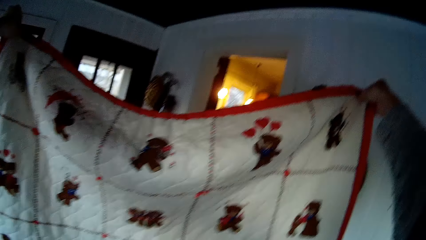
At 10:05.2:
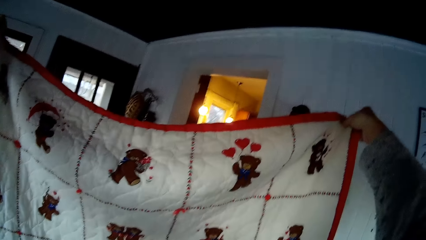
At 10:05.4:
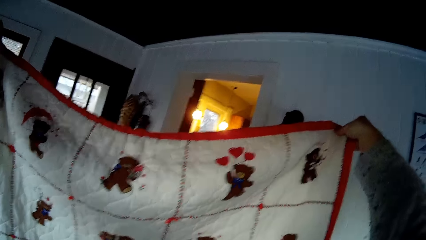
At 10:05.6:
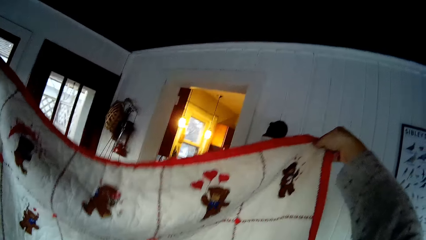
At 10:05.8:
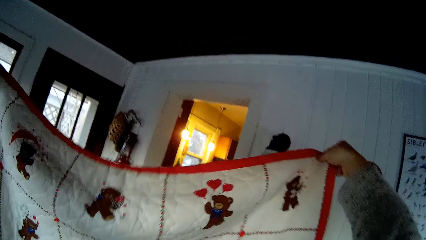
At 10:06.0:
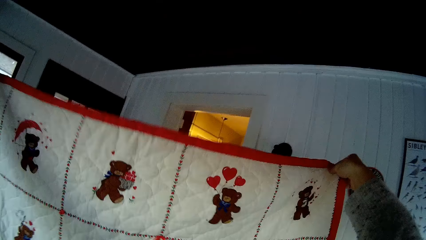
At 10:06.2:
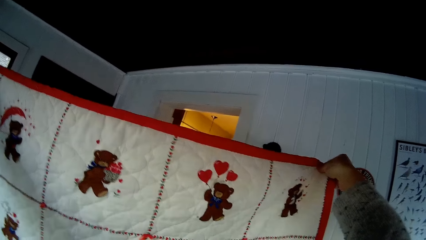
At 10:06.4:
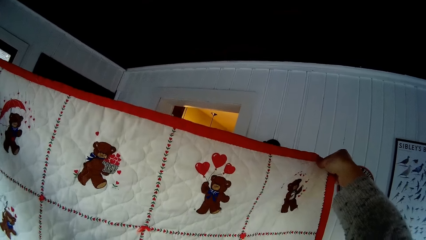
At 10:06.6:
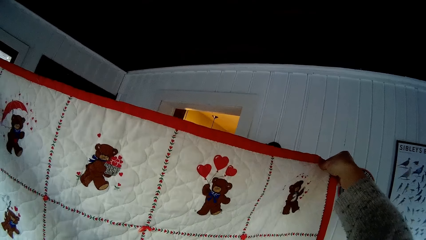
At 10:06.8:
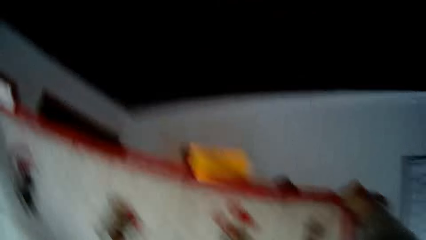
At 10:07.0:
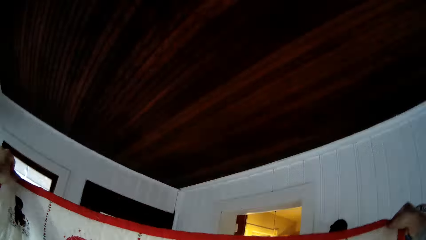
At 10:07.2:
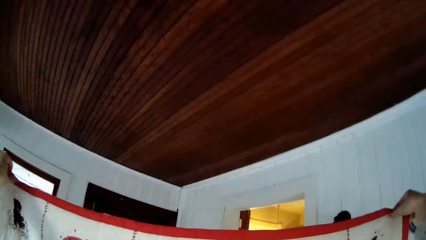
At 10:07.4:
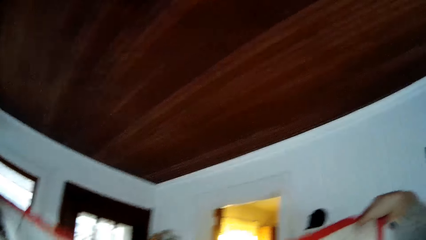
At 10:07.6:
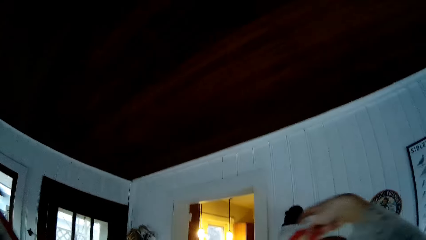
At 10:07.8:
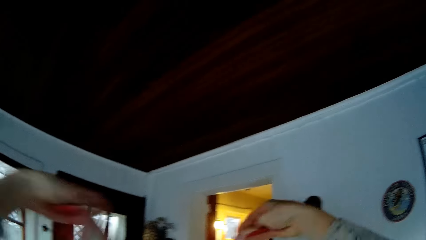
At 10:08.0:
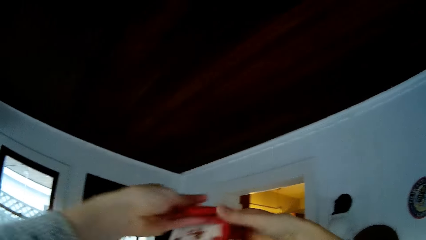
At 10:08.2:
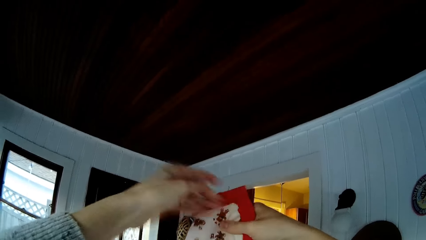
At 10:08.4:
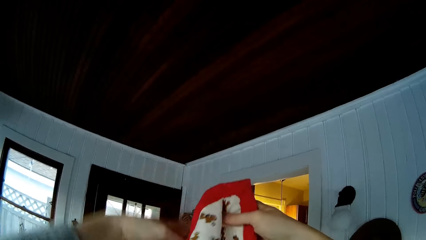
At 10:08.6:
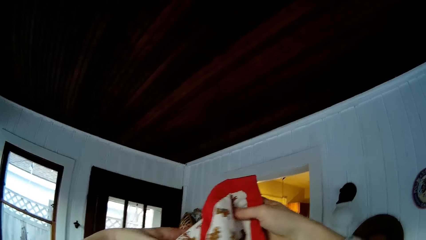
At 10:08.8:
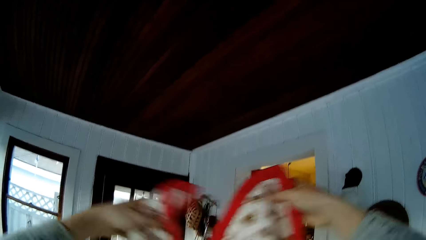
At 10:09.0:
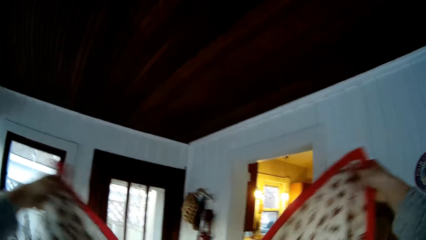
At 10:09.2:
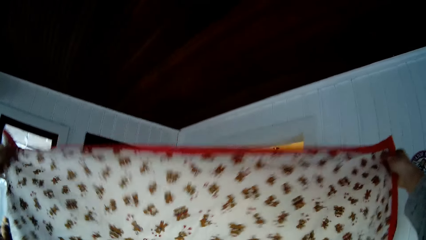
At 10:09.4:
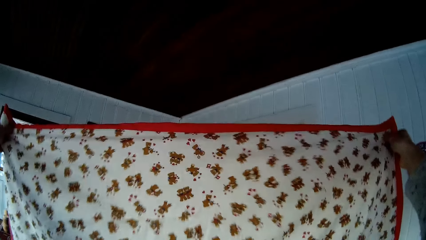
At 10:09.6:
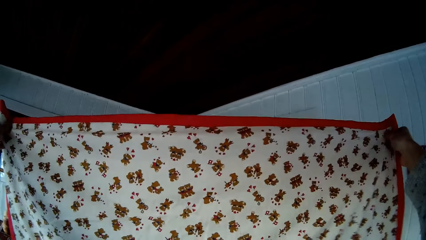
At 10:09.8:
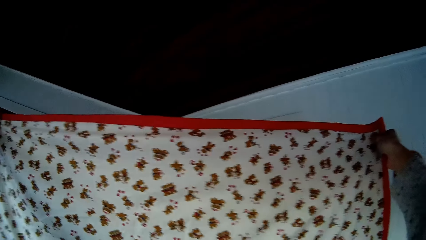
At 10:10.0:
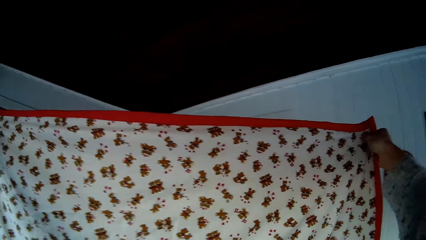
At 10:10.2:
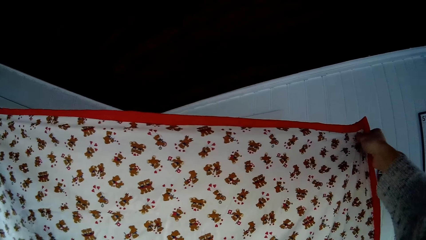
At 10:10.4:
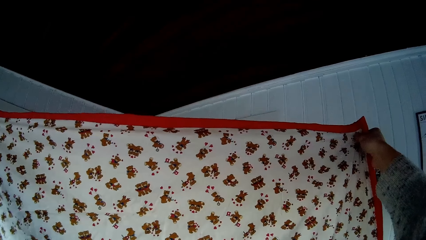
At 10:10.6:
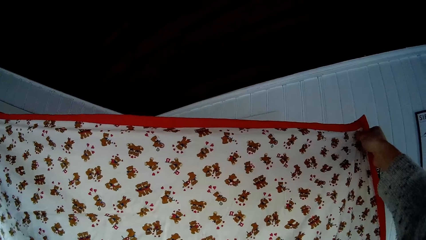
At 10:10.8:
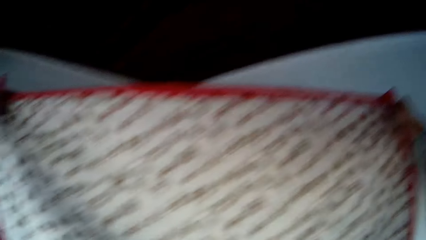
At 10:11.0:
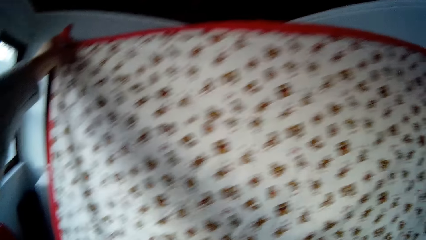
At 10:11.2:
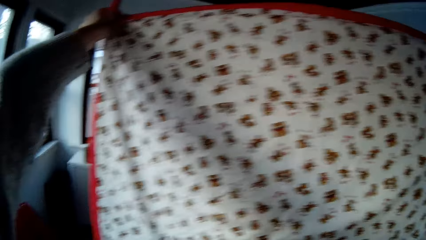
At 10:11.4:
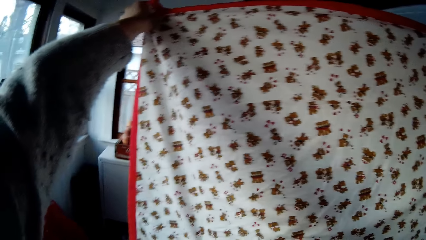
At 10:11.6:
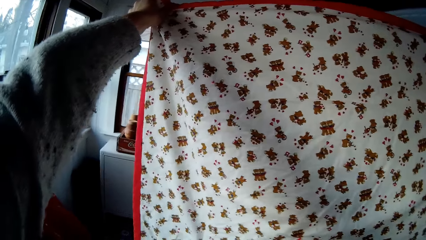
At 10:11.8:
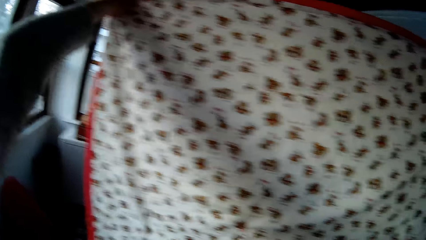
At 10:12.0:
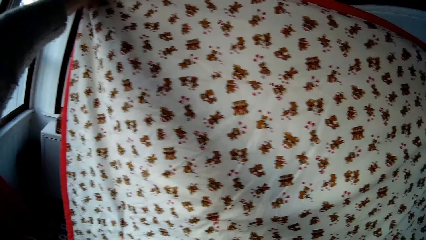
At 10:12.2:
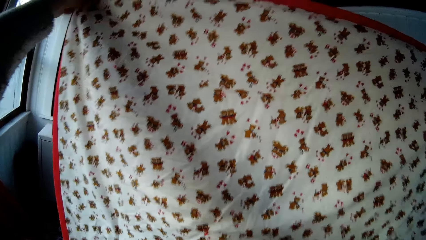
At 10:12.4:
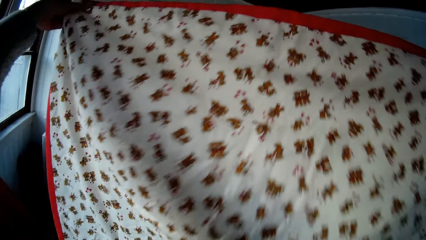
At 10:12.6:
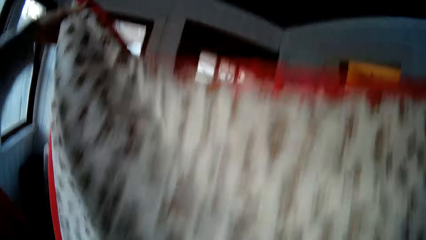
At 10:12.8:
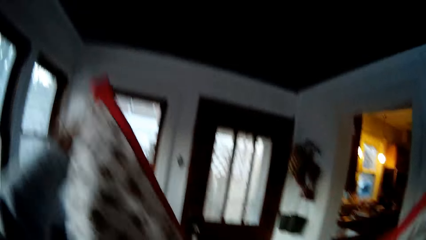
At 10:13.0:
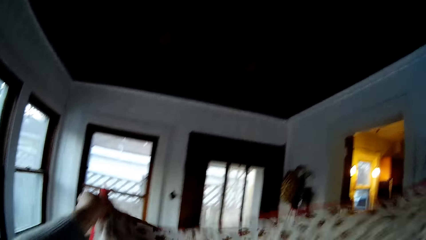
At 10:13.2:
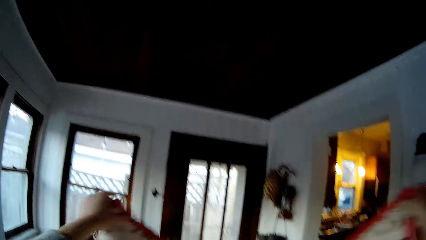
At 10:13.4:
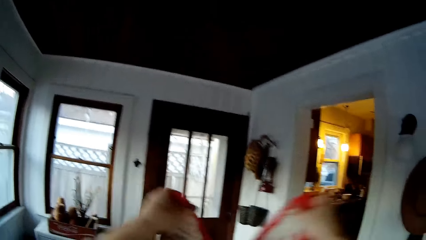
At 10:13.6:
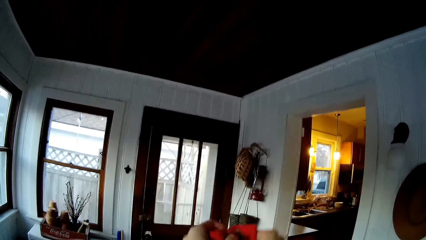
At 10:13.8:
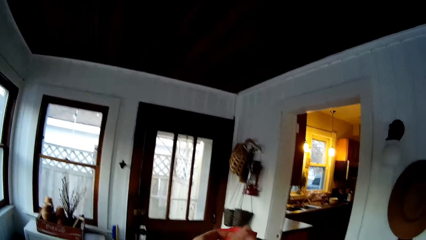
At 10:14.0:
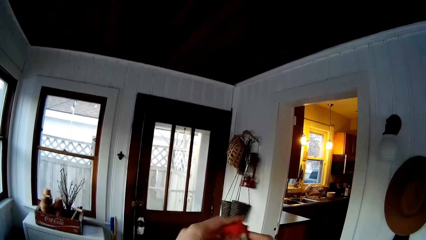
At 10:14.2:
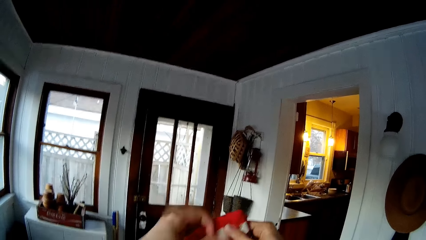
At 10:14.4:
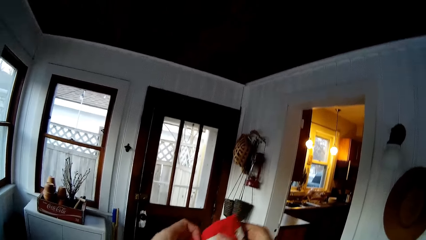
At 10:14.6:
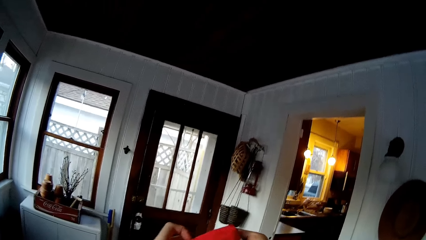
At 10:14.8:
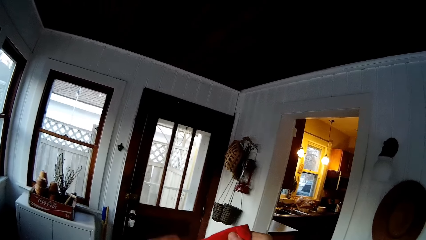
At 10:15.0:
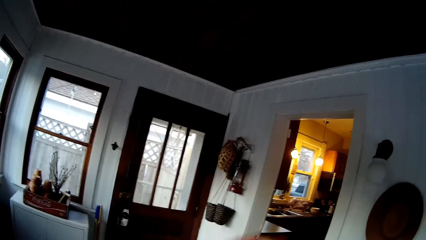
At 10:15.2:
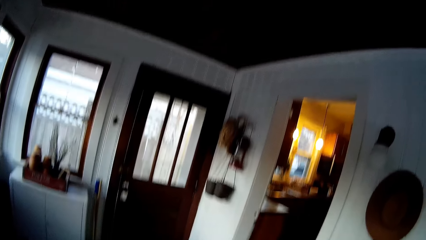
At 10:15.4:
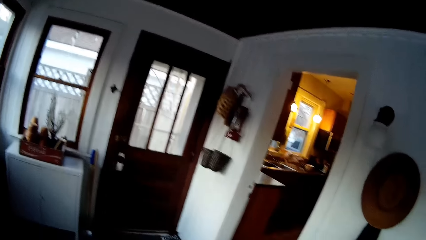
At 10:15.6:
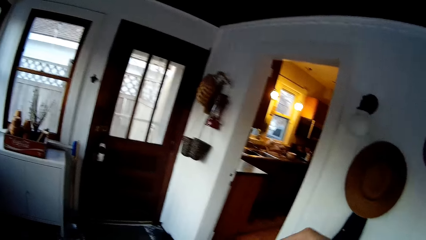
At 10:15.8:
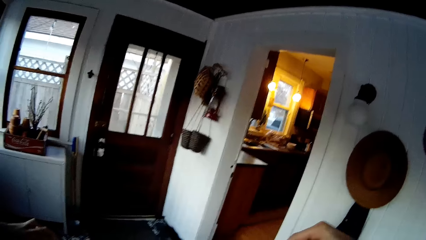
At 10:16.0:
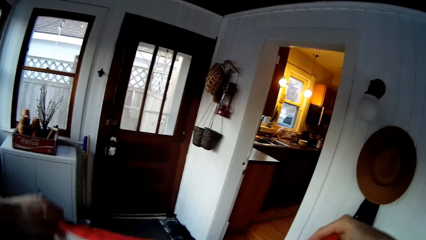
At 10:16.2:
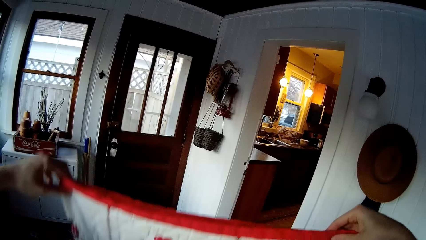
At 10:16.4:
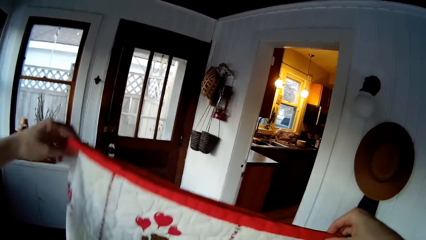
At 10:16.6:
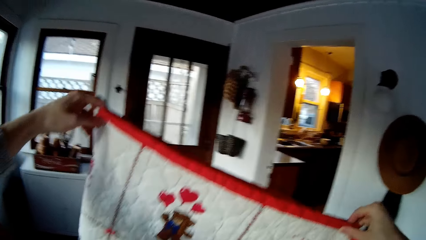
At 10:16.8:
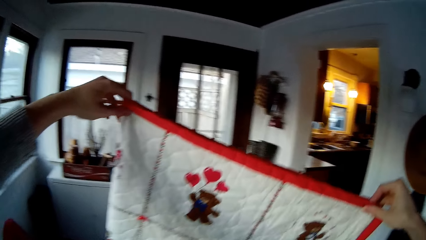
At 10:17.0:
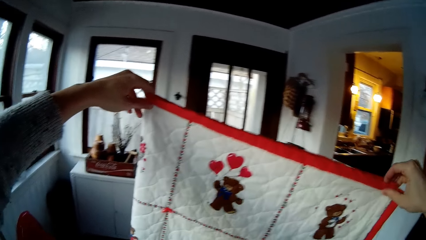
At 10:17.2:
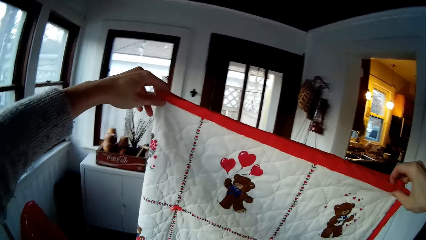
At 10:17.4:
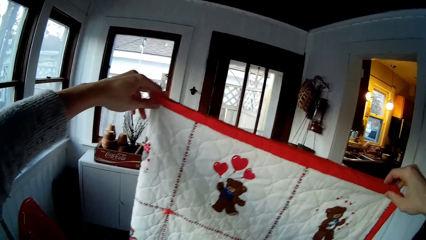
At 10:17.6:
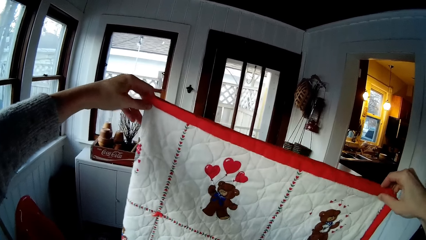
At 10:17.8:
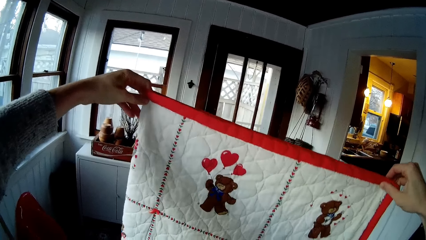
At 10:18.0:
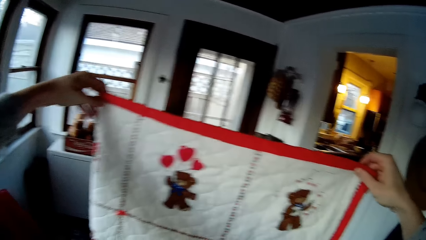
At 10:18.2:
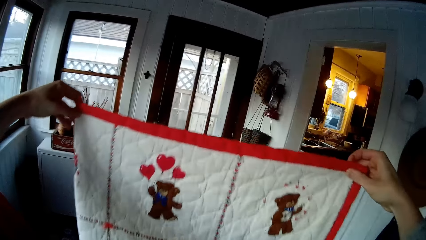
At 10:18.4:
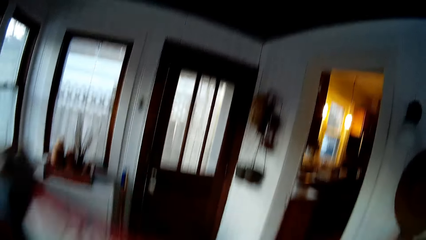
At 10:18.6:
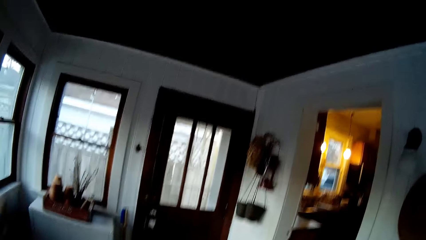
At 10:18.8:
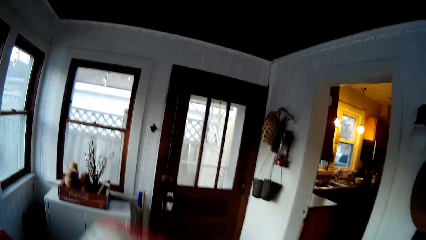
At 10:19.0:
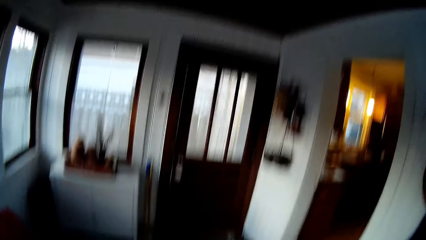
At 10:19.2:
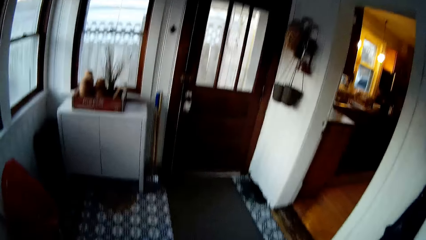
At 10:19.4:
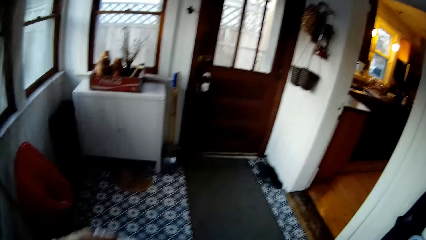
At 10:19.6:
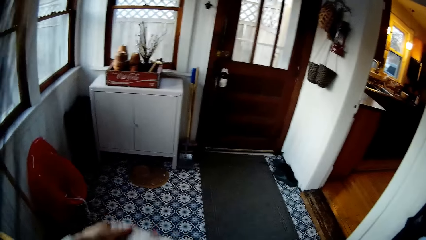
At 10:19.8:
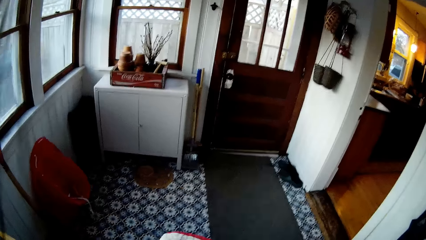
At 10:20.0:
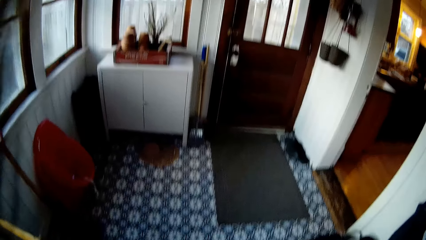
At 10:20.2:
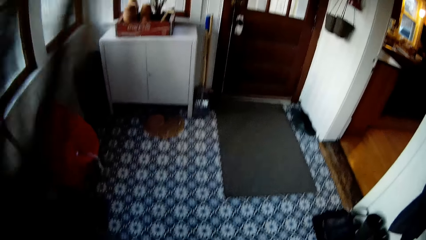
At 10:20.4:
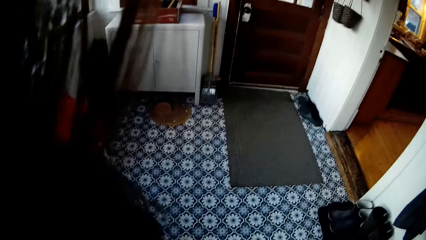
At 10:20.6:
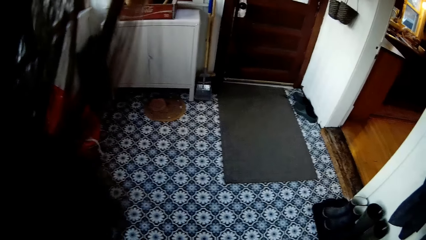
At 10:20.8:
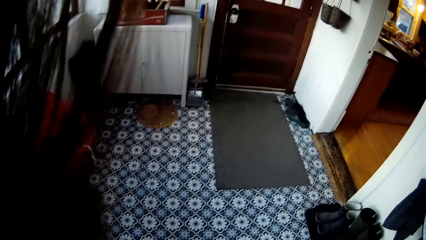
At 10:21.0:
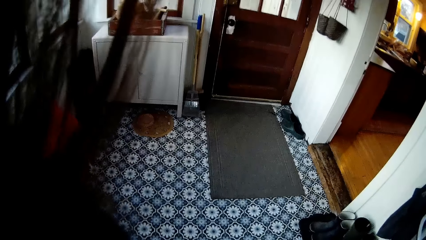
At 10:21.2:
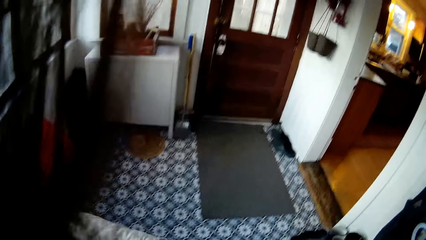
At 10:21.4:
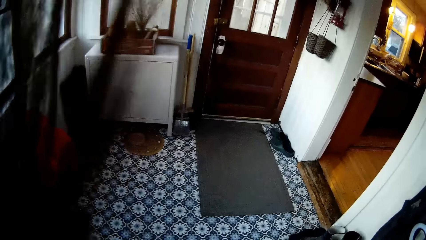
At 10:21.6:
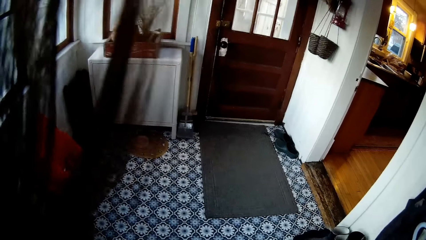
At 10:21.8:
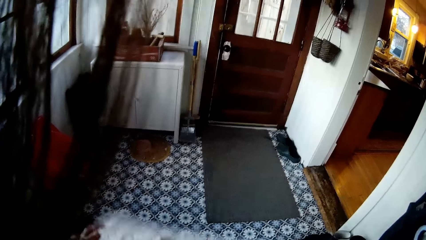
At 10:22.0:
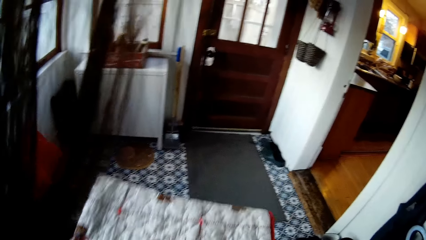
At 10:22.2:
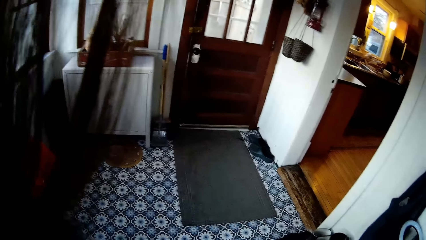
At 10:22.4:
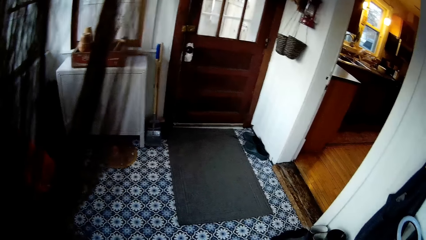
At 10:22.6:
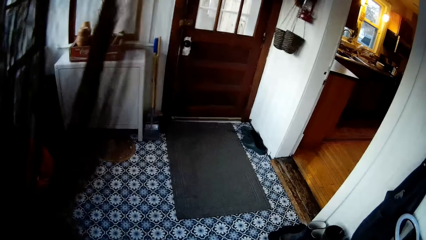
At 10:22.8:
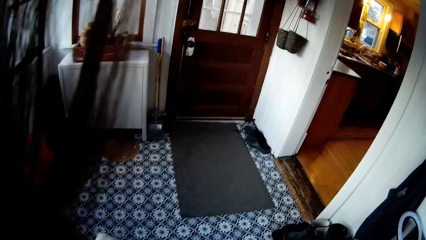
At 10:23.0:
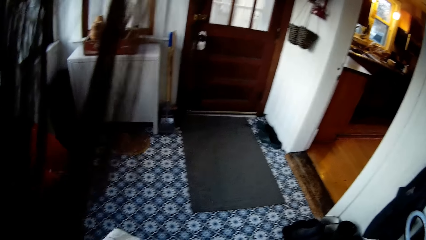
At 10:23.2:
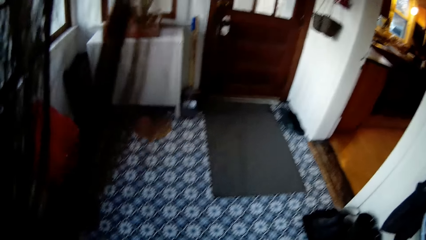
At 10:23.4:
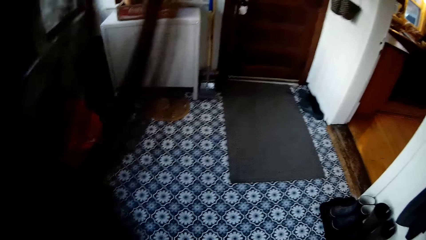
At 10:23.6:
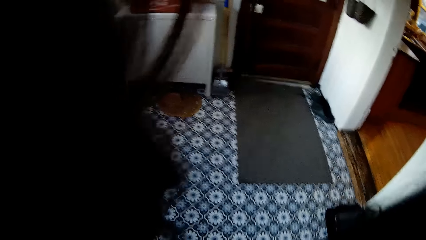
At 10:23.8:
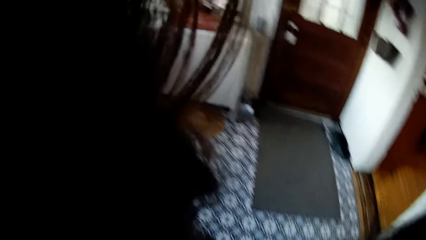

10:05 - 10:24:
The camera wearer turns the cloth and looks at the cloth. They fold the piece of cloth with both hands. They fold the cloth.
